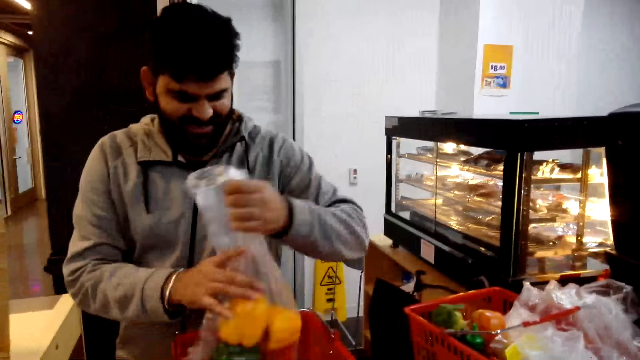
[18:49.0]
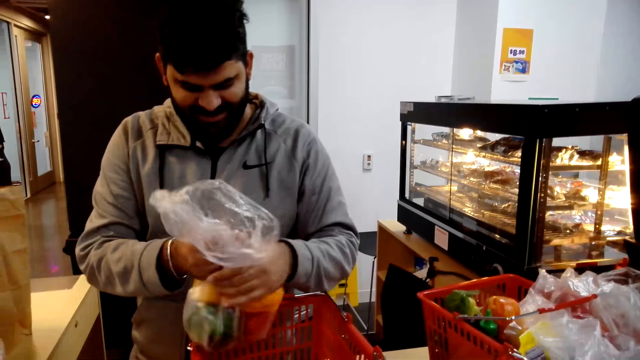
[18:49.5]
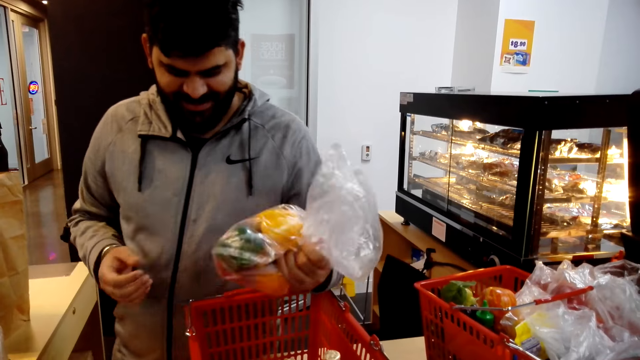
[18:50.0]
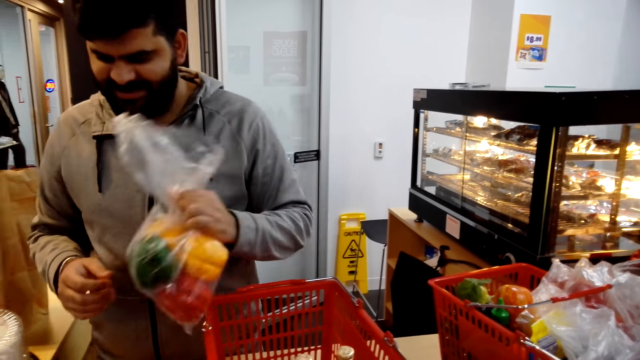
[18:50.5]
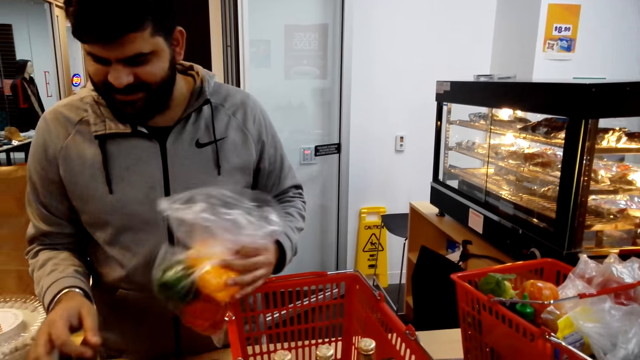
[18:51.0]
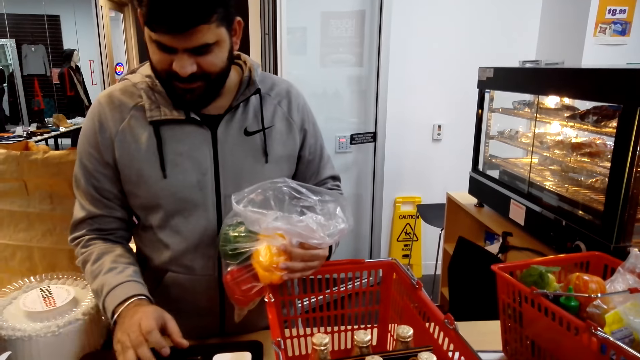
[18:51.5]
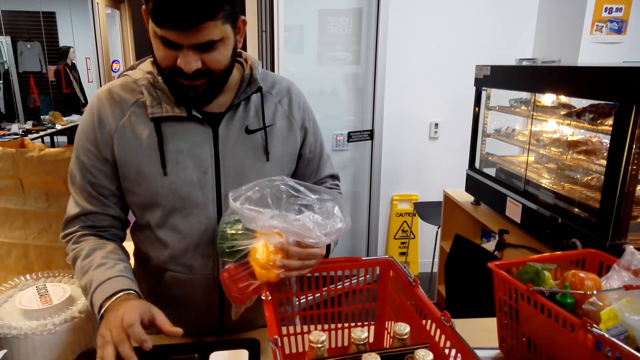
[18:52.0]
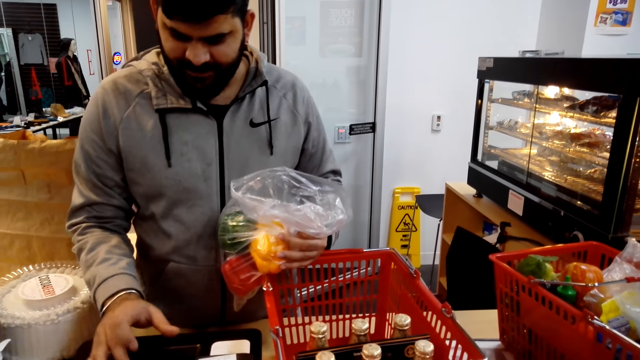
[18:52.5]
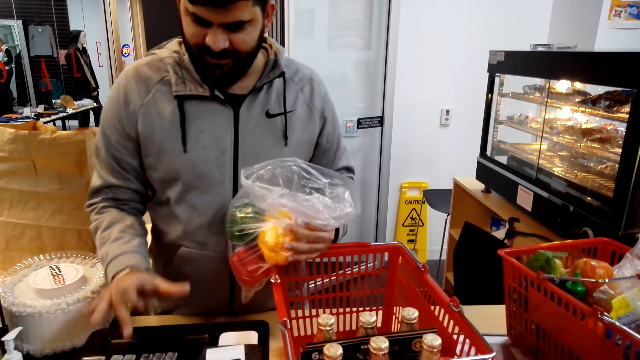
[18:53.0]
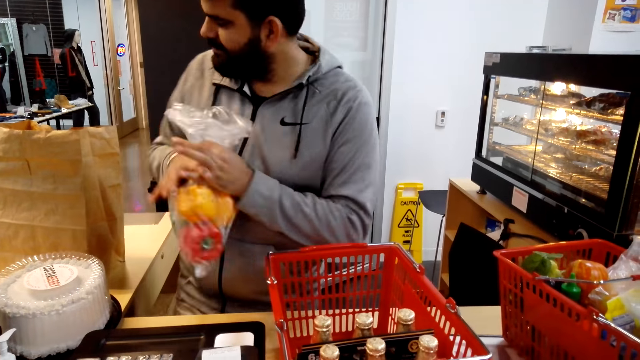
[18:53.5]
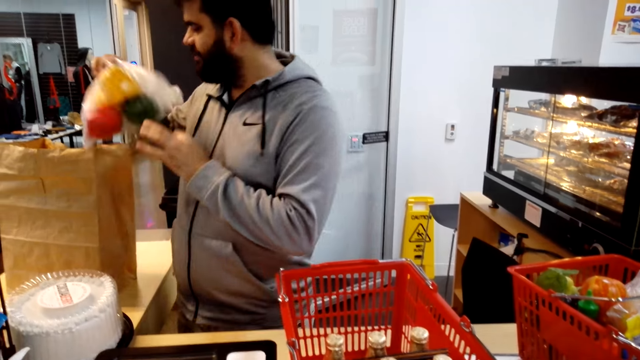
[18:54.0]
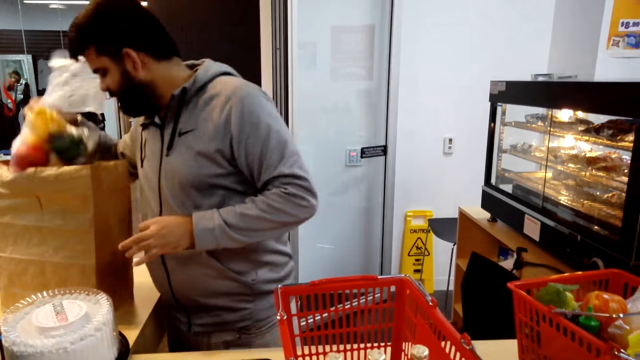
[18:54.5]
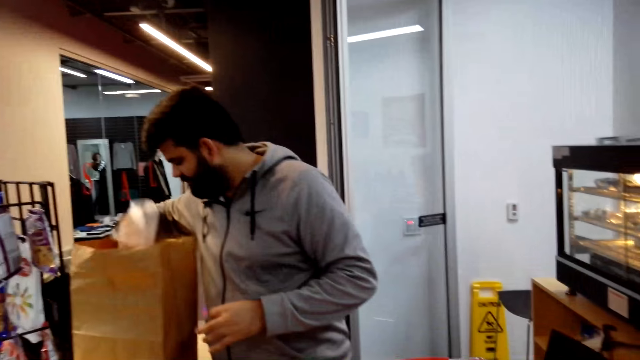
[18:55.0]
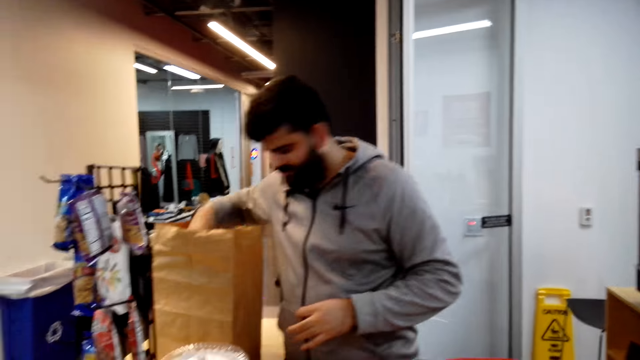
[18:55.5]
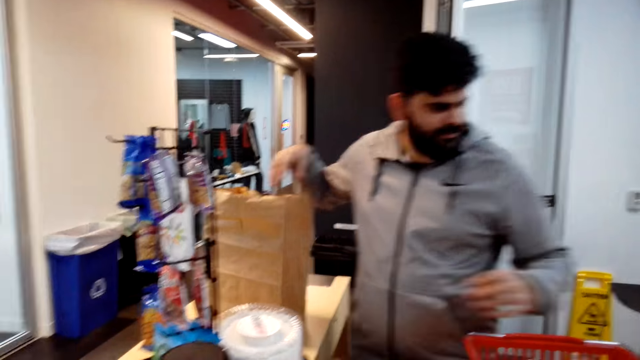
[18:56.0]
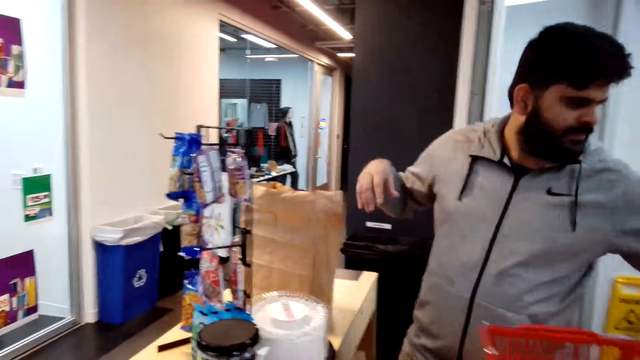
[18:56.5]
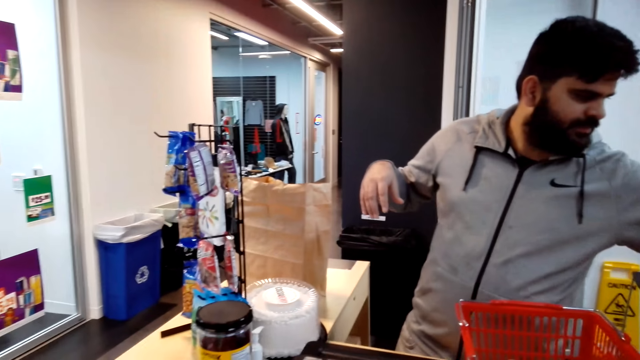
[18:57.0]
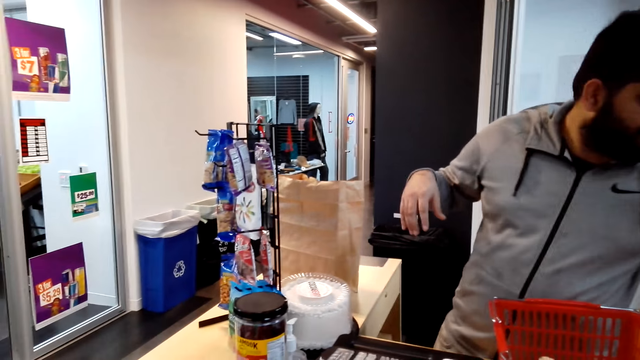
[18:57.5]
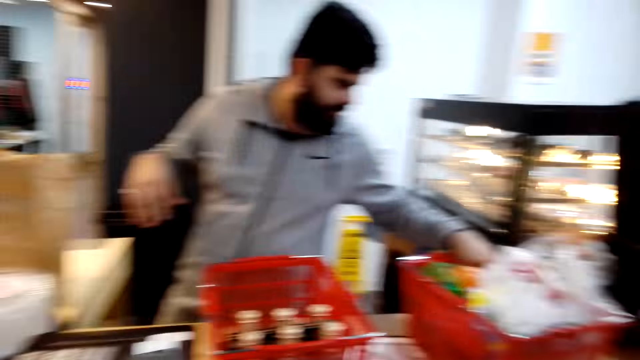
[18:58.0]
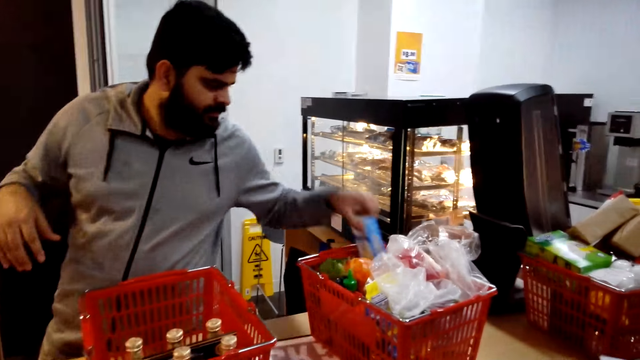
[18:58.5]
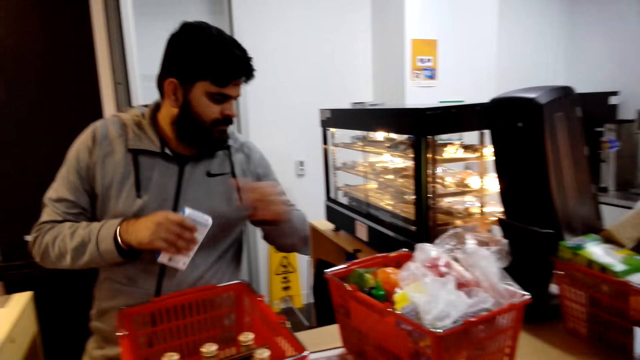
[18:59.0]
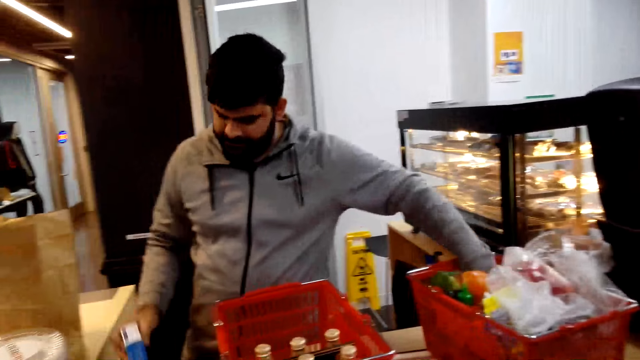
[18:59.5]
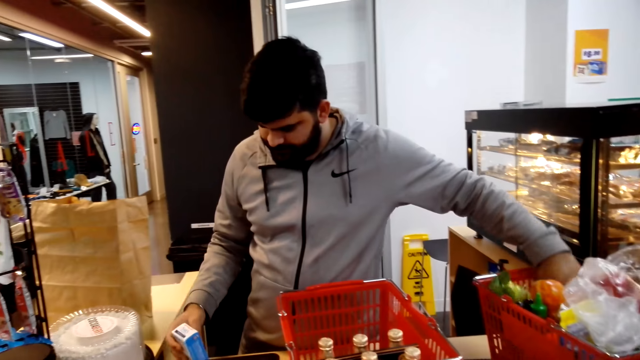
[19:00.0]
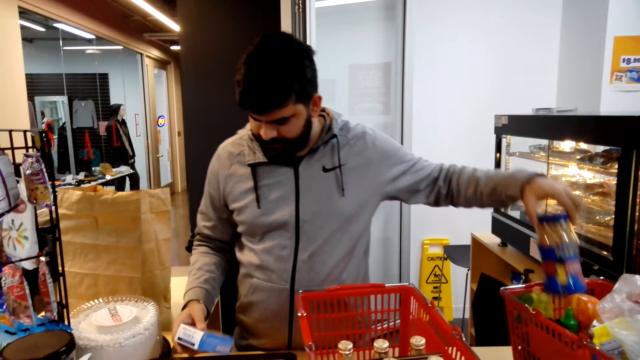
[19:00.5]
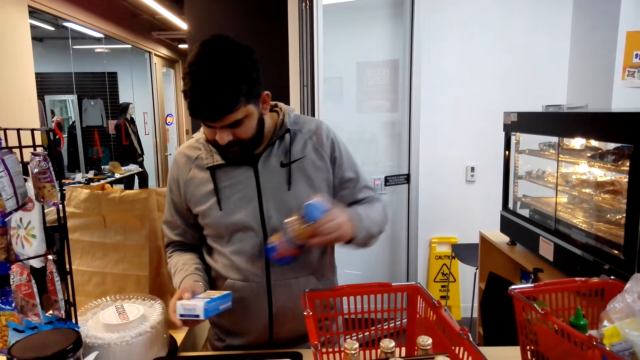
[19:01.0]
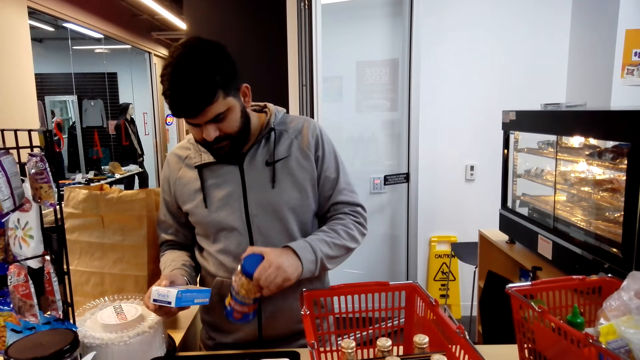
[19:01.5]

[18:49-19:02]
A man picks something. Another man enters details in the cash register machine and puts something in the packaging bag. A person calculates the items with the machine. The camera wearer looks around. The other man picks something.

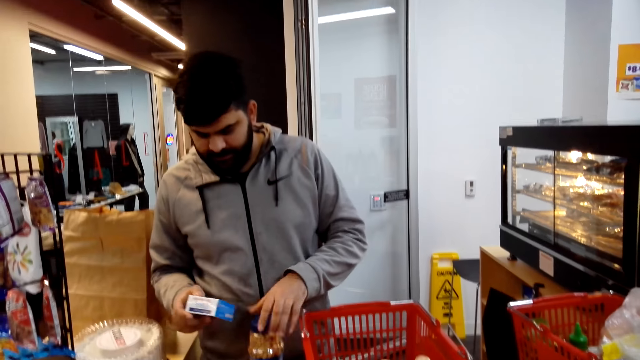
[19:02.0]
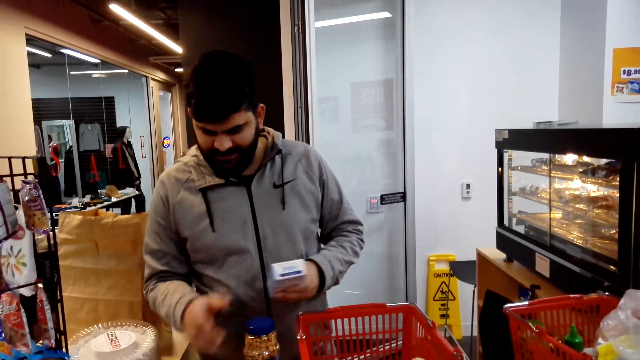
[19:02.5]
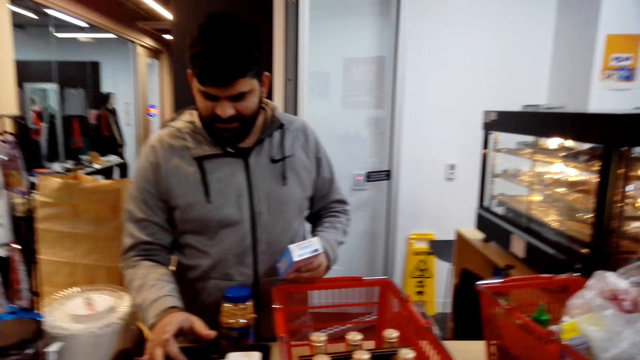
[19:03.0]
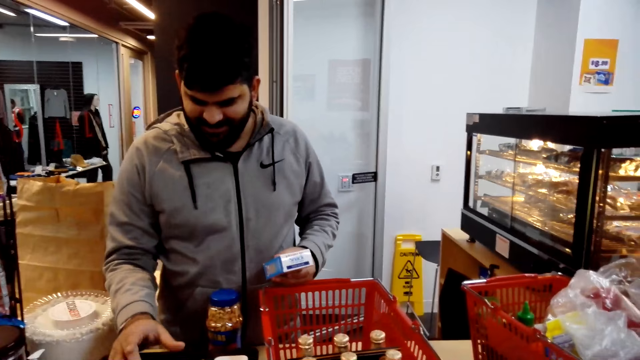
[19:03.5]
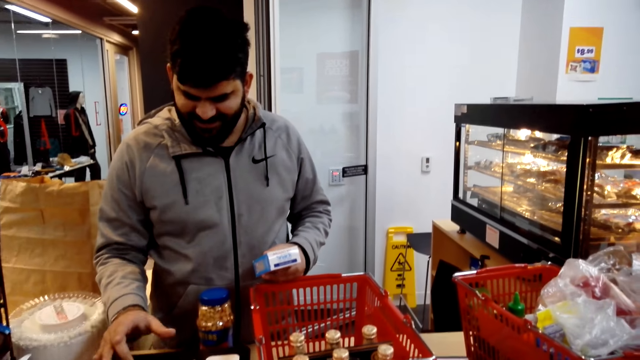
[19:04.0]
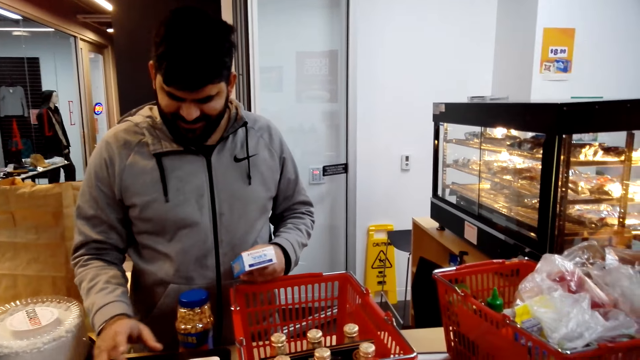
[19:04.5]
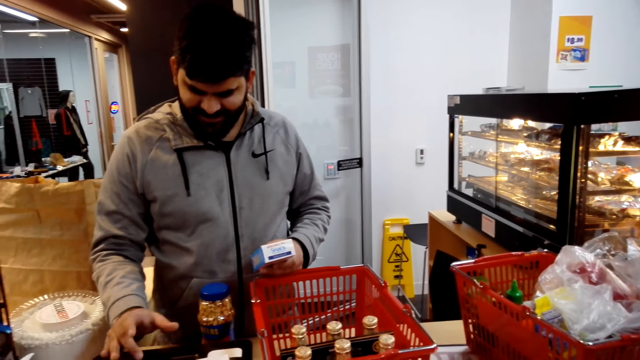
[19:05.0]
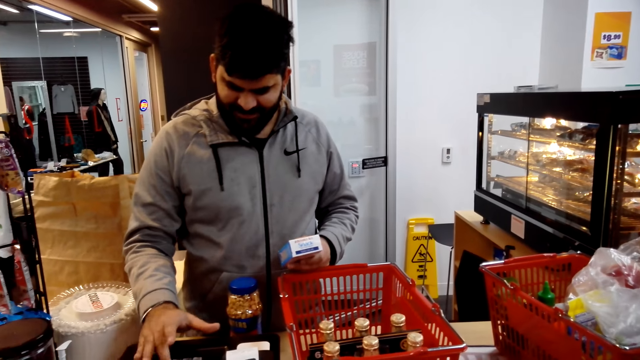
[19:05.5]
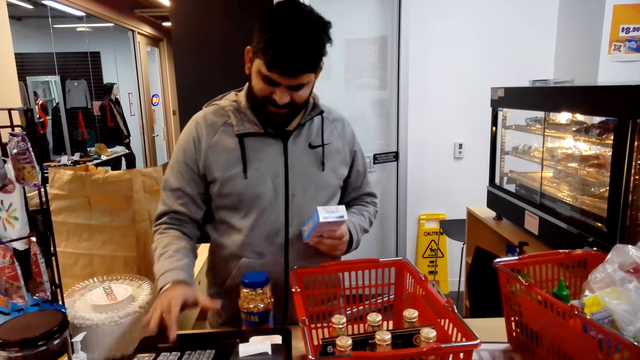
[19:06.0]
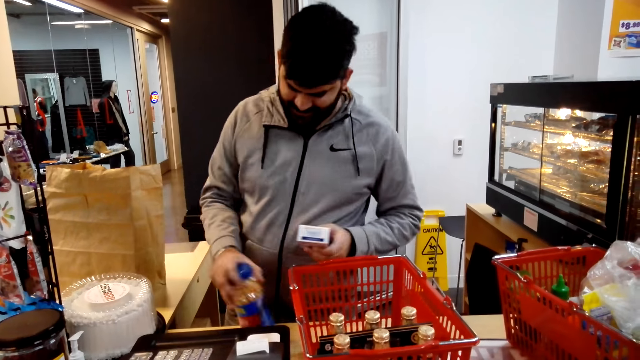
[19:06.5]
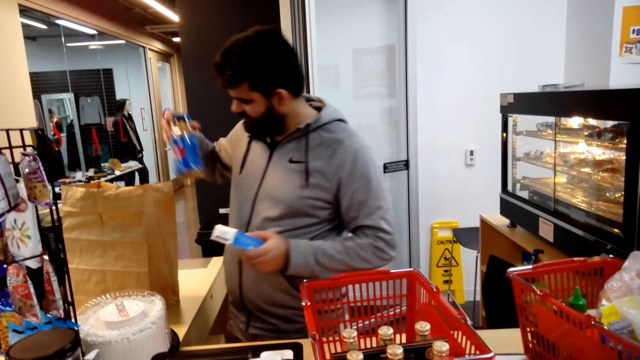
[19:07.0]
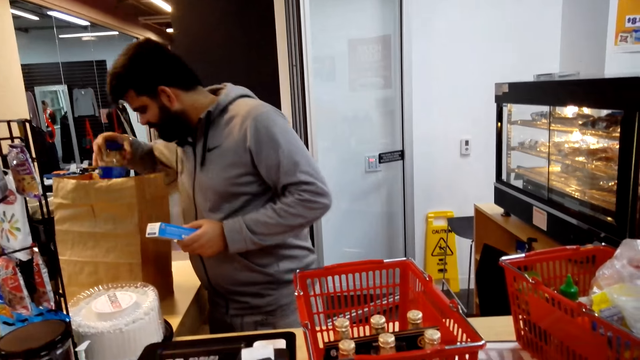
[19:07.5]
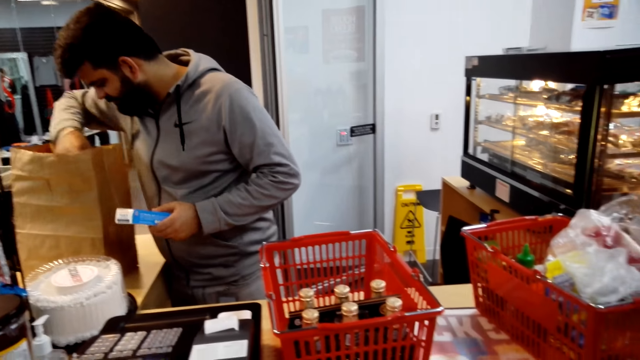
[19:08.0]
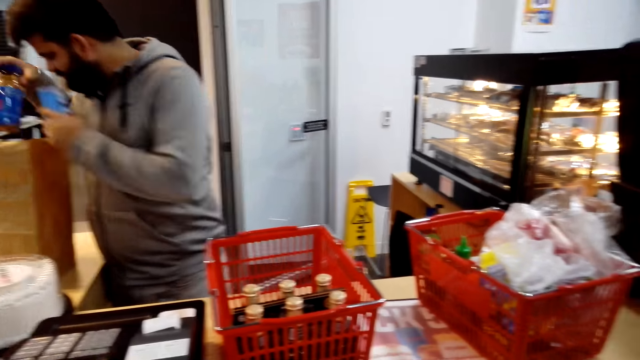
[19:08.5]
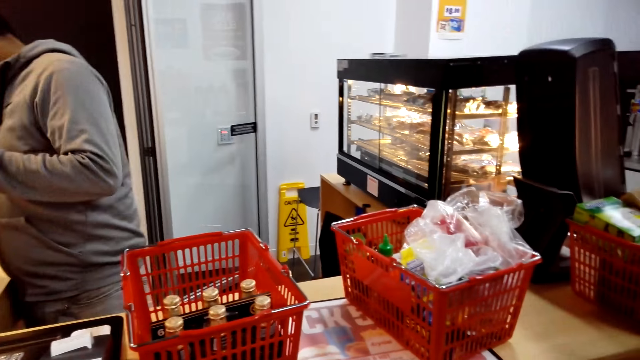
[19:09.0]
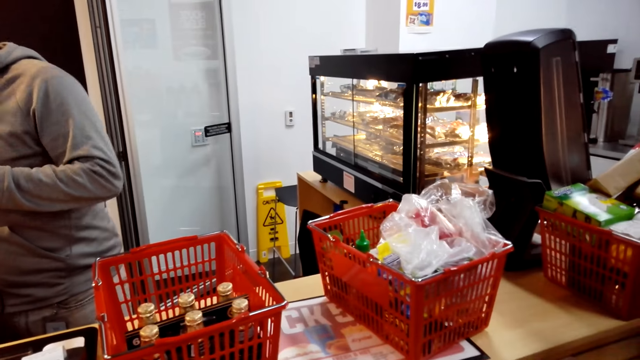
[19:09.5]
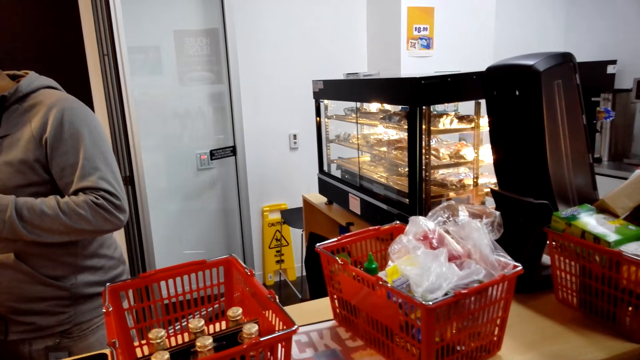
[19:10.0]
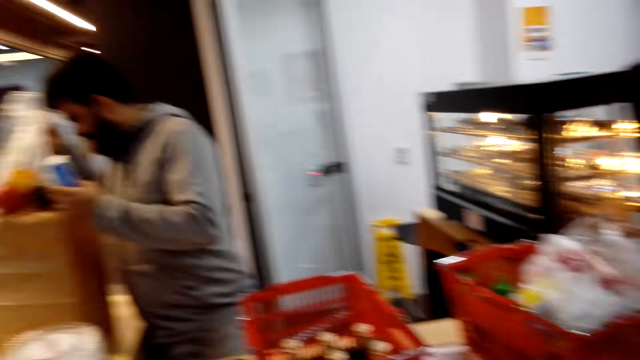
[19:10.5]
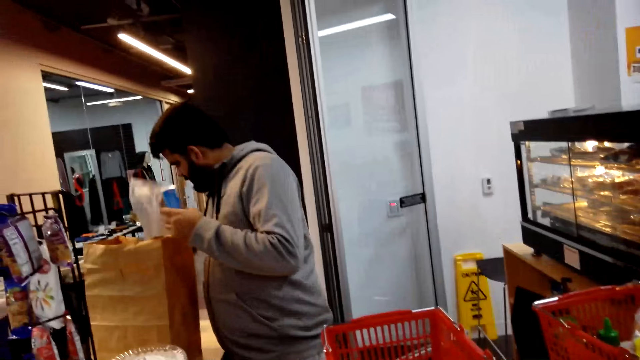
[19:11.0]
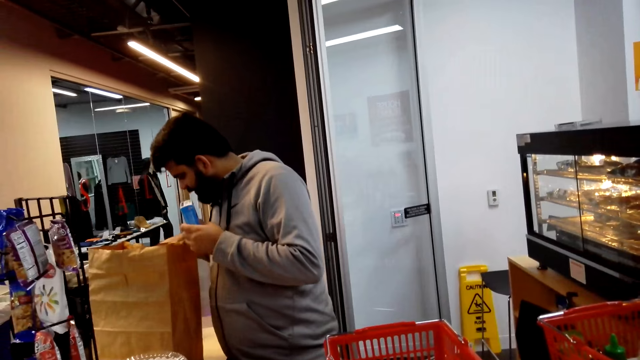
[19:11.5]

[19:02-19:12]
A man places something on the cashier desk and fills details on the cash register machine. The man puts something in the cash register machine. The camera wearer looks around.
